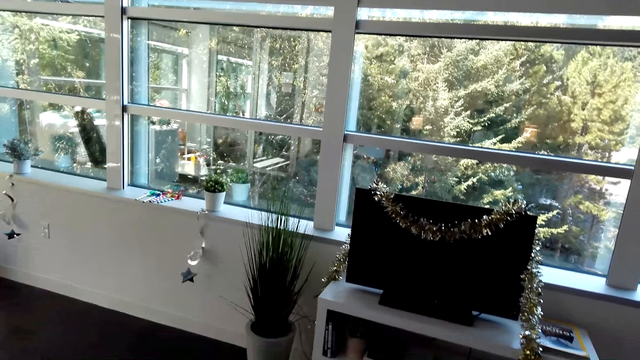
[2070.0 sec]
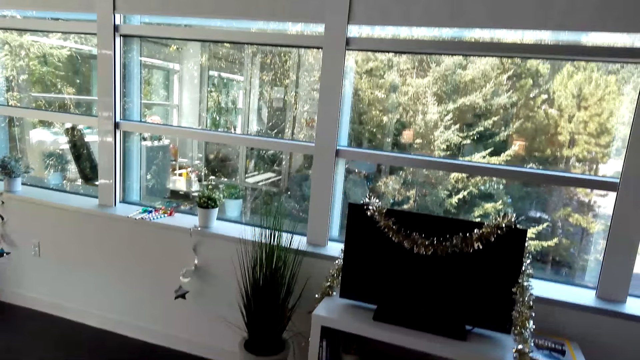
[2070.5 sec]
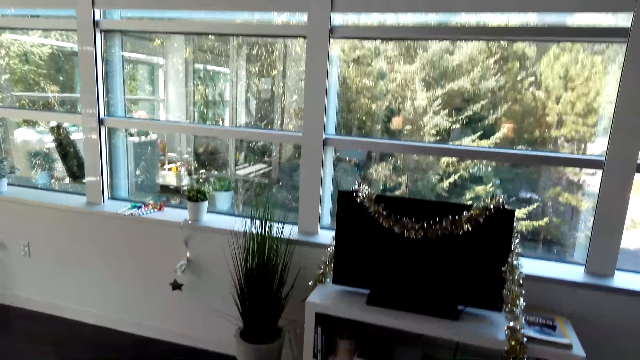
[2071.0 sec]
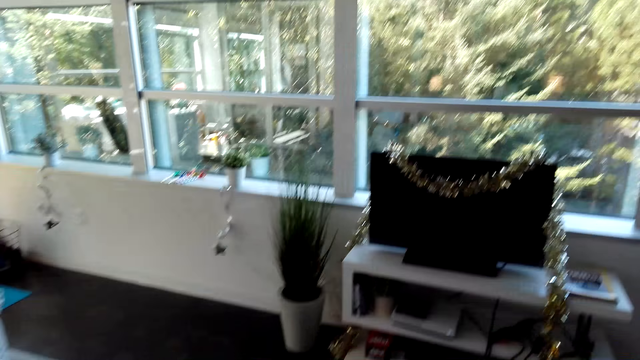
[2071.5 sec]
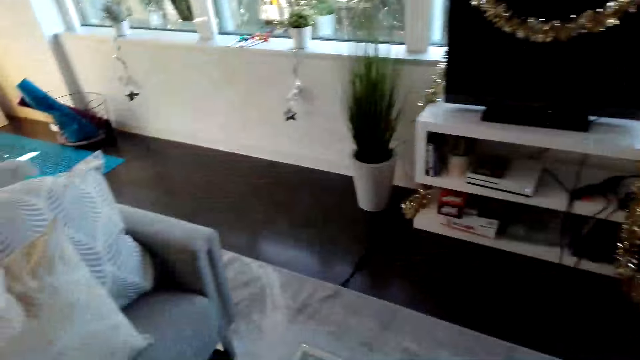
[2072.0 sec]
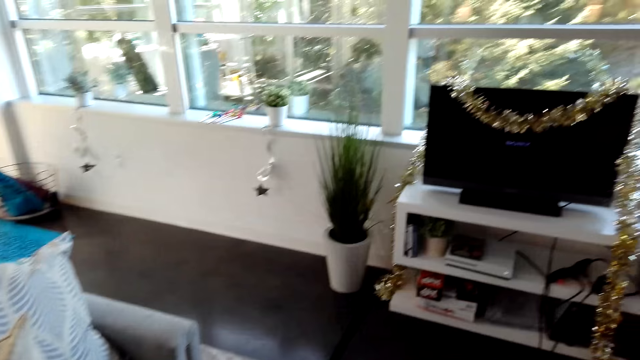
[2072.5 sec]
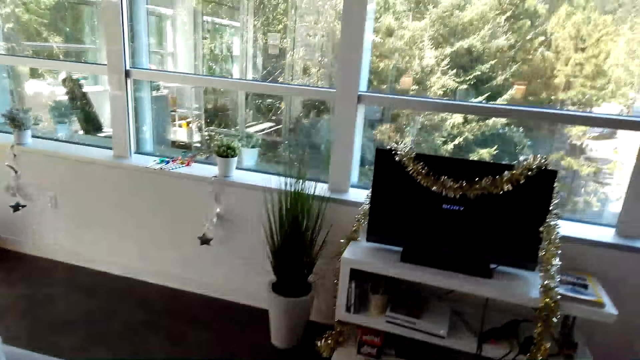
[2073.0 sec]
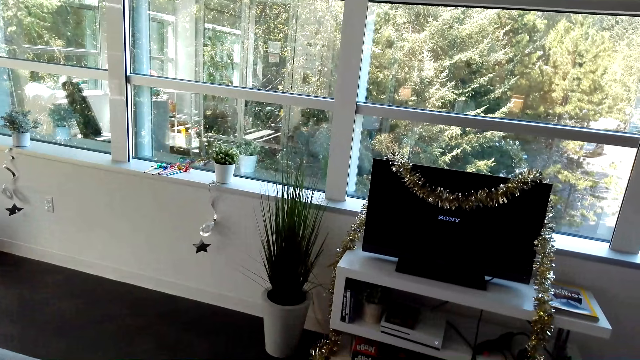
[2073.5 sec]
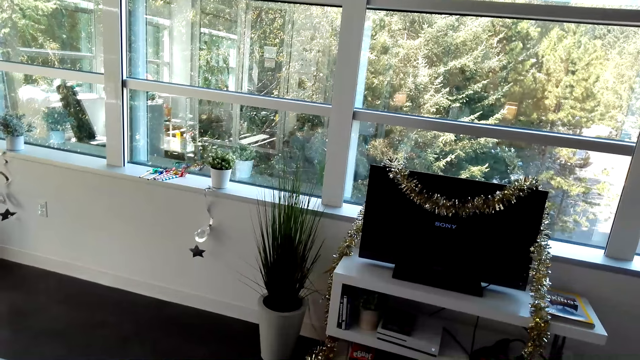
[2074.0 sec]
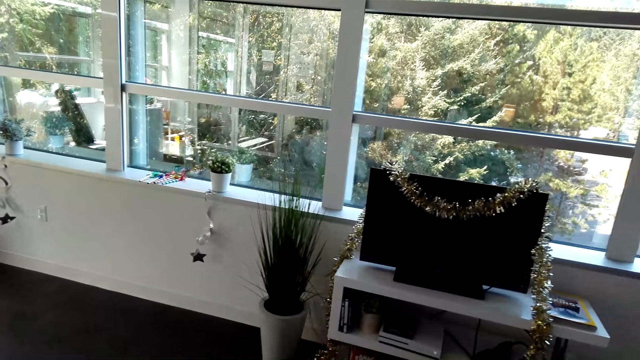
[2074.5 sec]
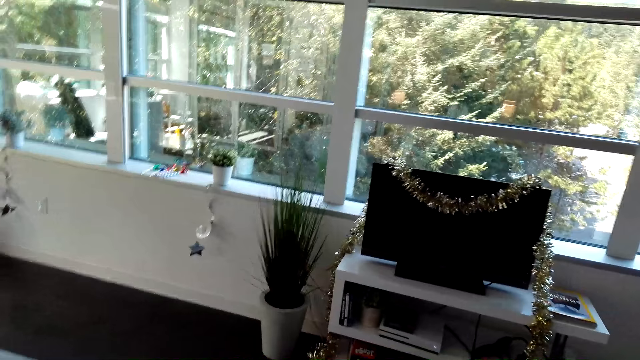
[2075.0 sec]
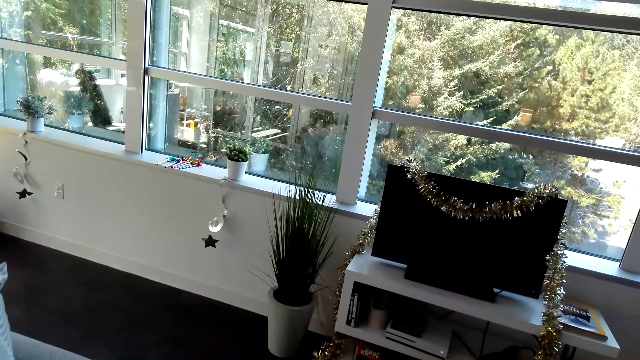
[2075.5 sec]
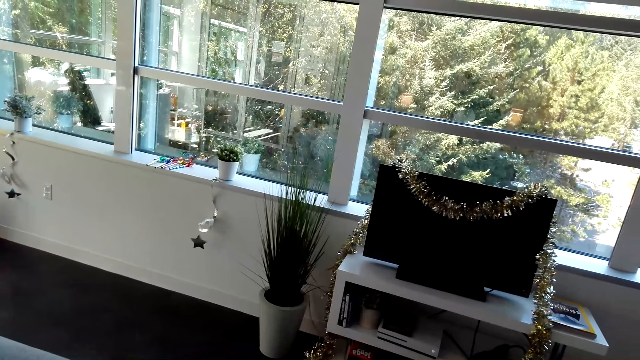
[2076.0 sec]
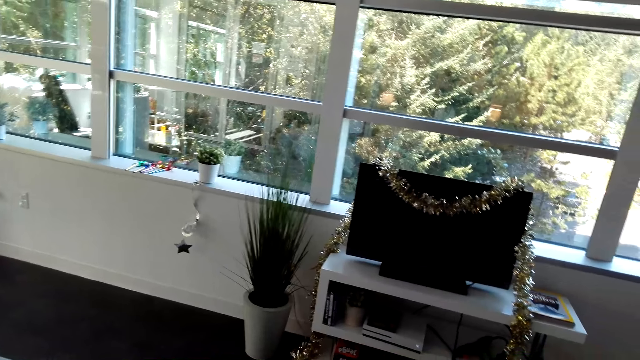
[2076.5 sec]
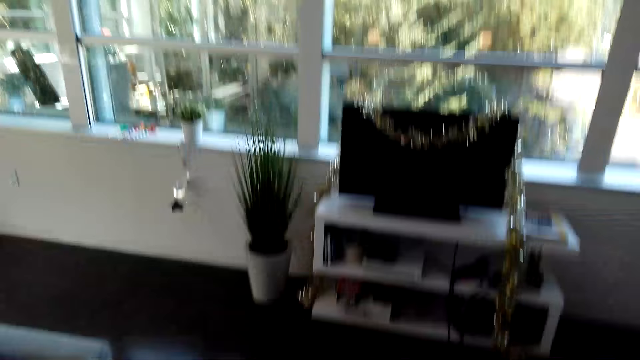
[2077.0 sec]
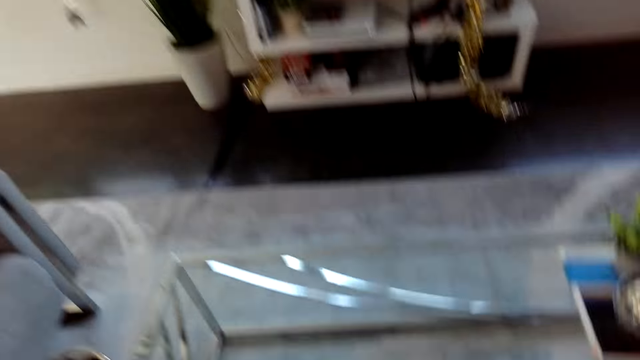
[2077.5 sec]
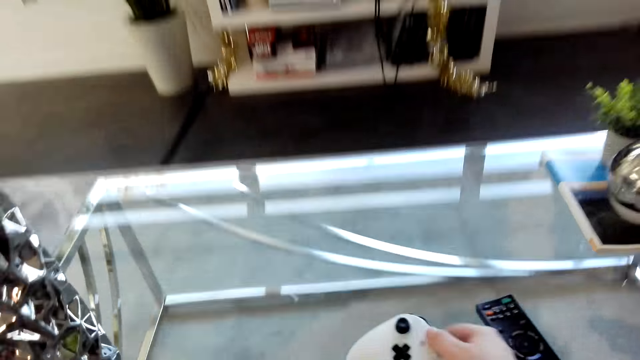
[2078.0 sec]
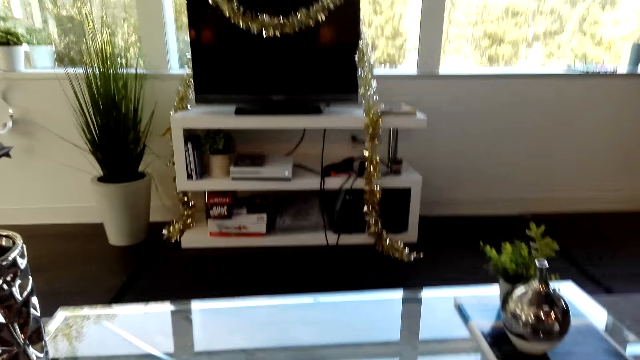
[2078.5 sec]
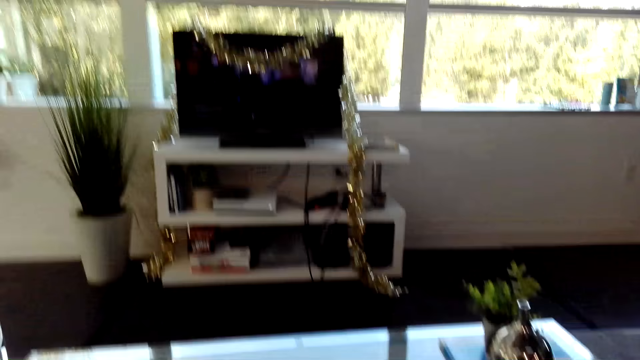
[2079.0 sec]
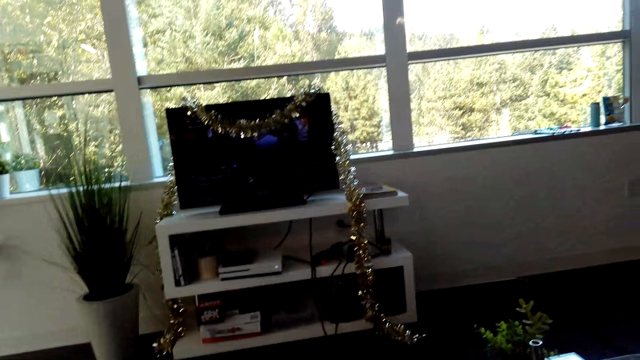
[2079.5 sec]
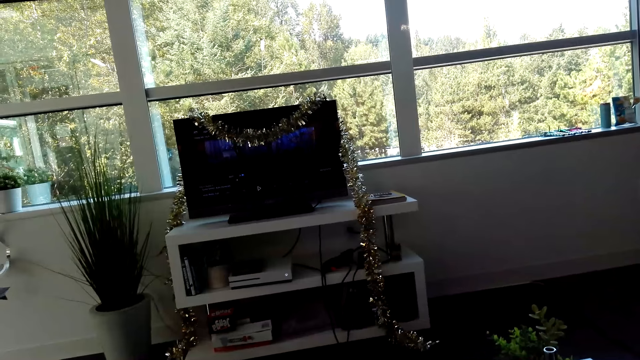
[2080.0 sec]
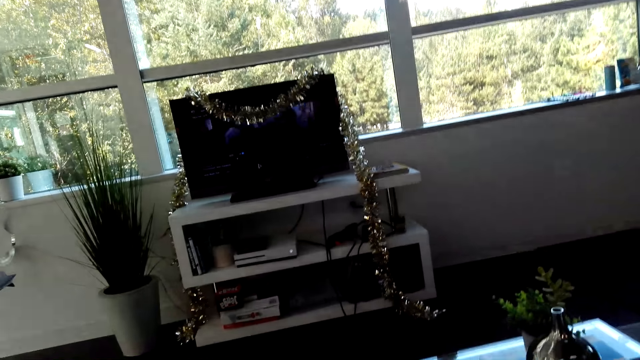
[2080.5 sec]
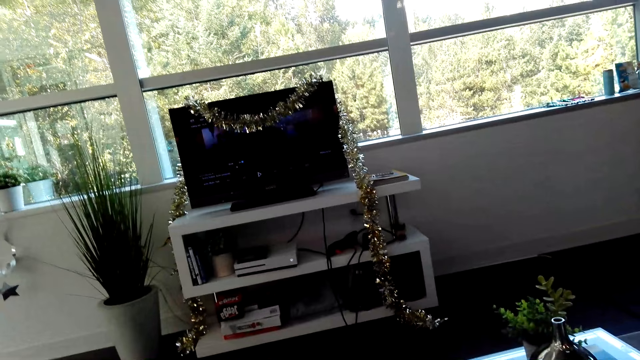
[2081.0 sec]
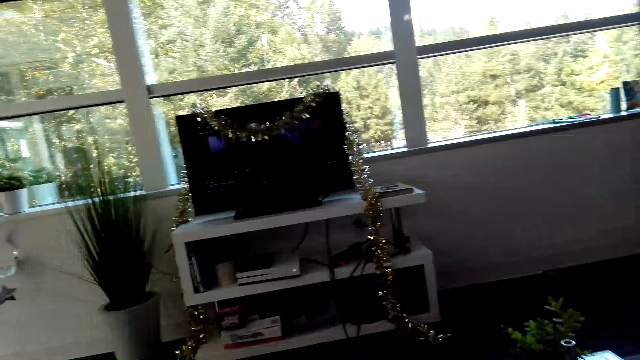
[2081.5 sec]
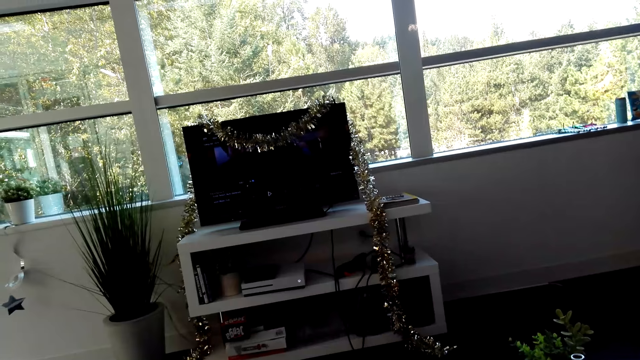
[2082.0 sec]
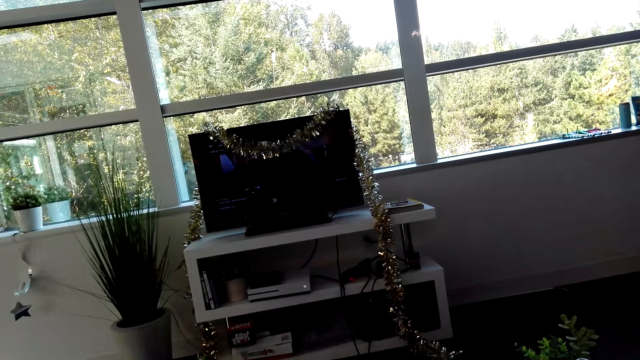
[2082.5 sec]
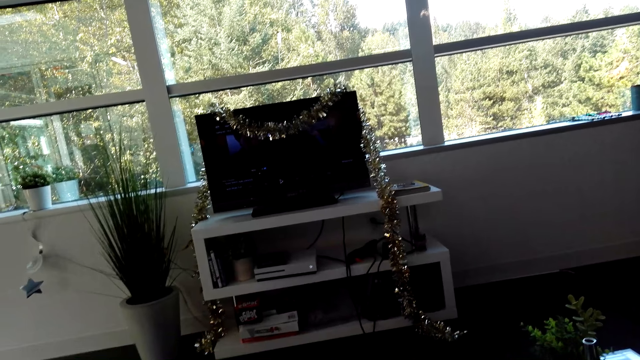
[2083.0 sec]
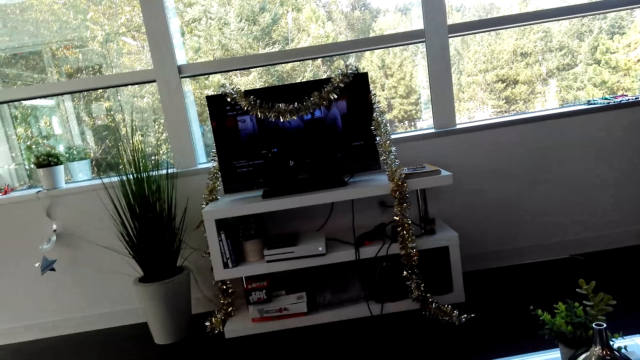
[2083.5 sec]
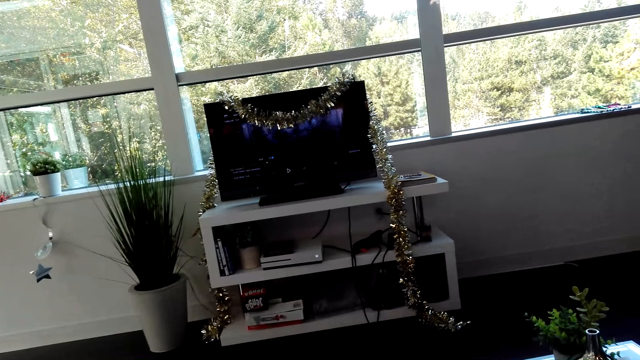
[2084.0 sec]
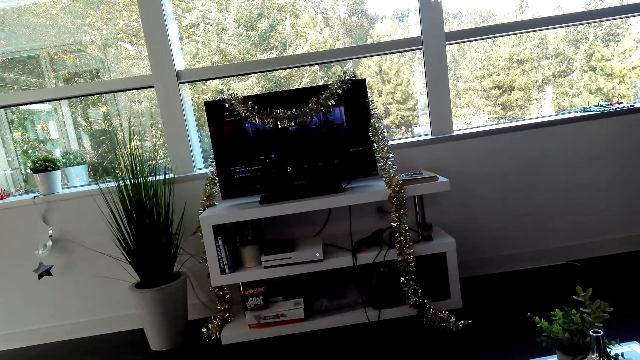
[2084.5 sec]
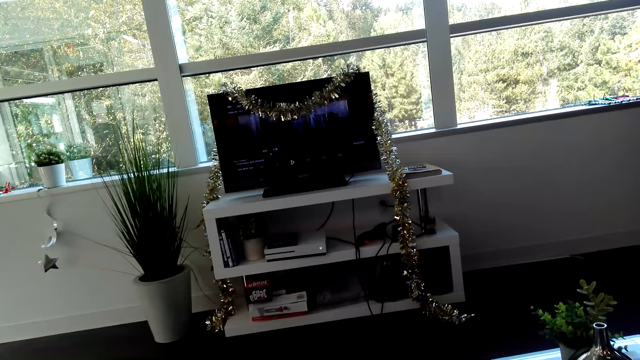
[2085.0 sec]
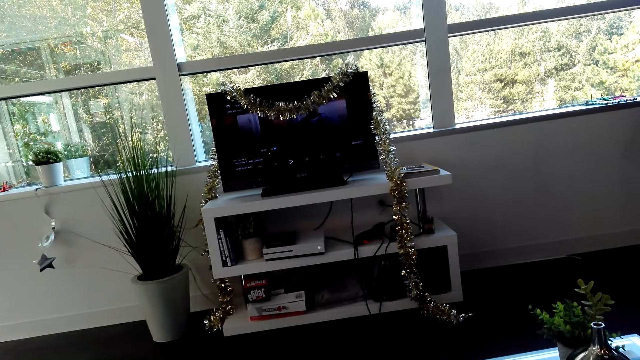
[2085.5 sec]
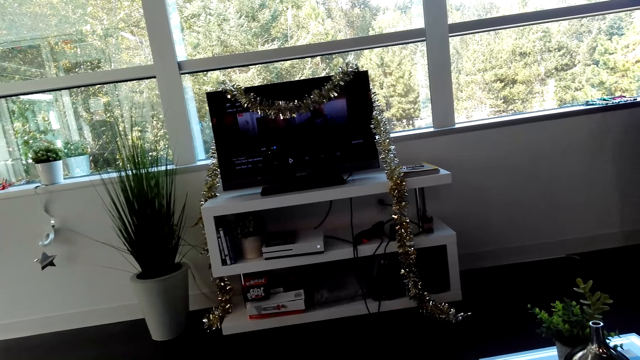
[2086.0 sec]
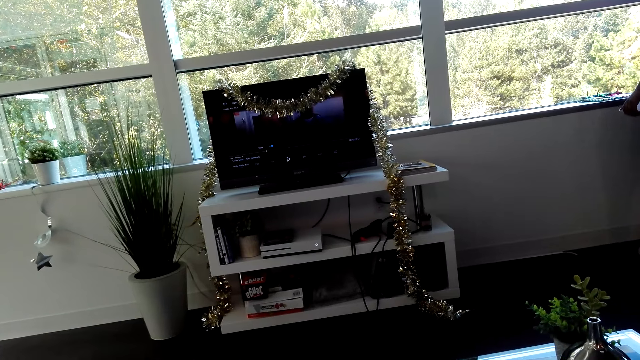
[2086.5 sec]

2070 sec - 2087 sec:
The camera wearer operates the television. They put a playing pad on the table. They watch the television.

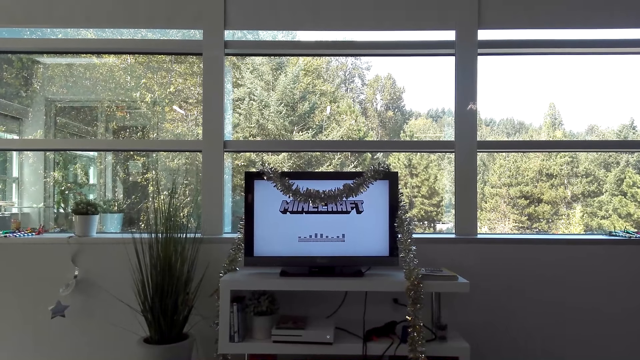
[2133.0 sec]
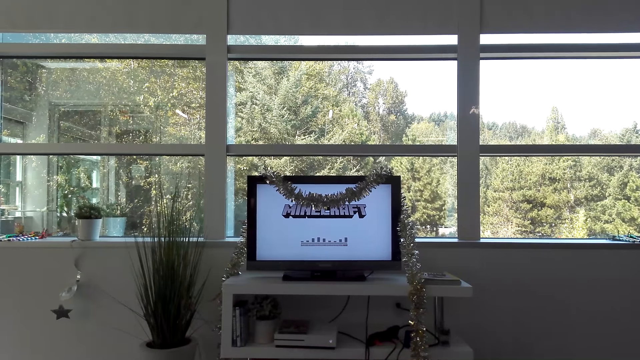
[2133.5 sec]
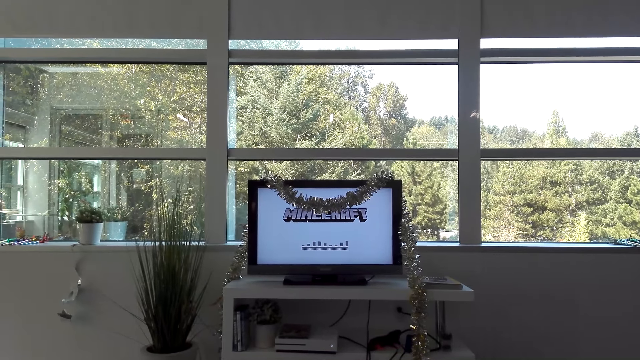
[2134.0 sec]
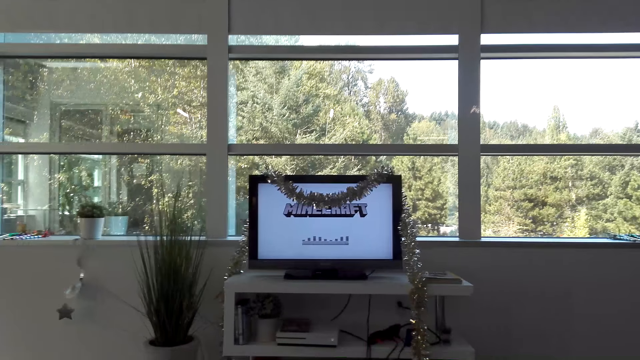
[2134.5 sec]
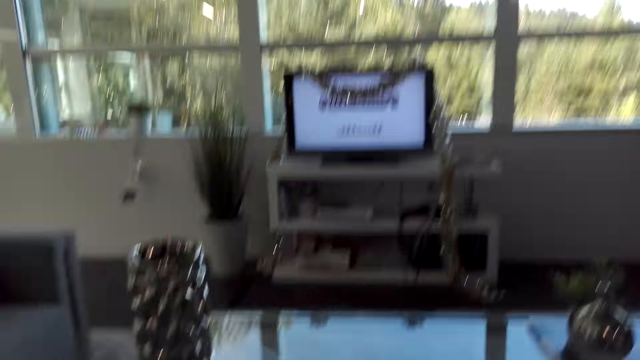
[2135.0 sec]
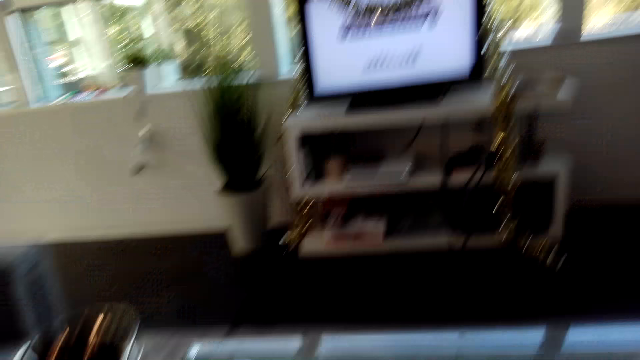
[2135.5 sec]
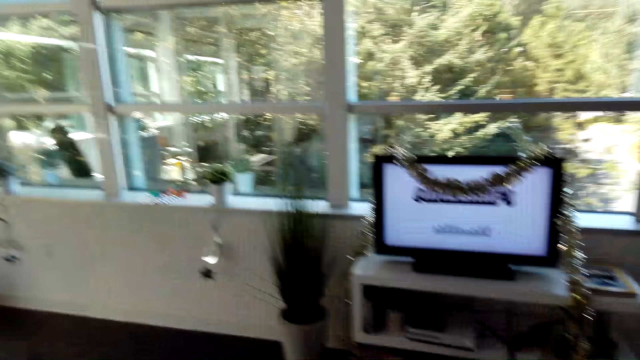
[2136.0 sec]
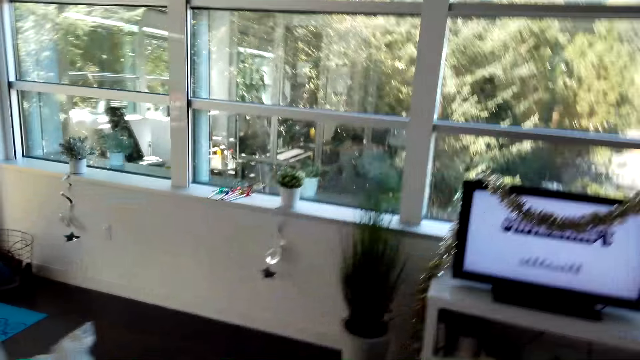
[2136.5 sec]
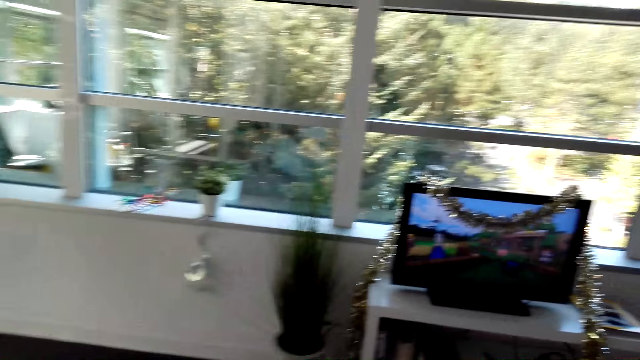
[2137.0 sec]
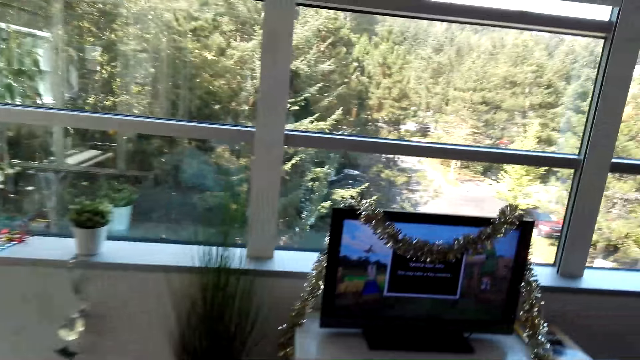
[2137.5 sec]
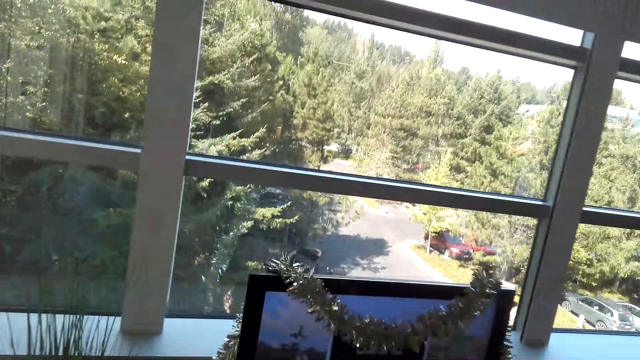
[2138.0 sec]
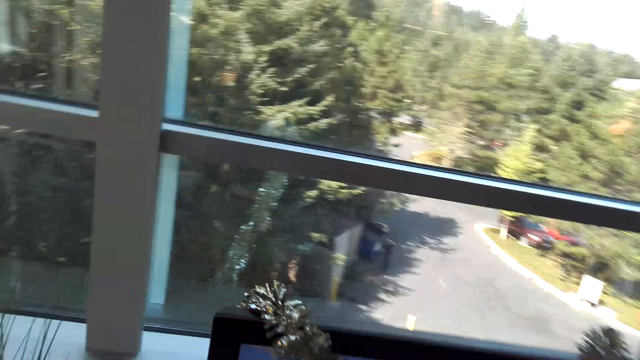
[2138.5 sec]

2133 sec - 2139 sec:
The camera wearer walks in the room.
